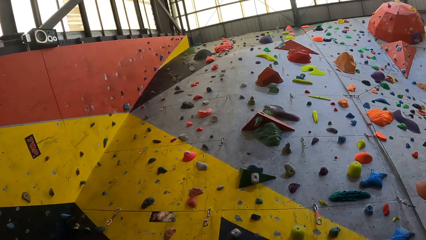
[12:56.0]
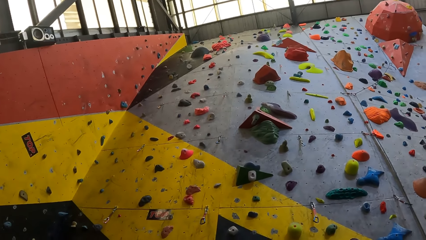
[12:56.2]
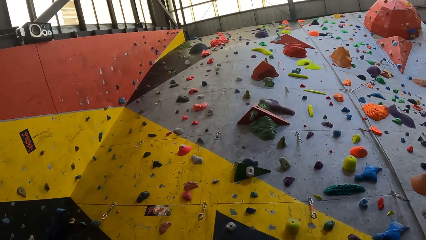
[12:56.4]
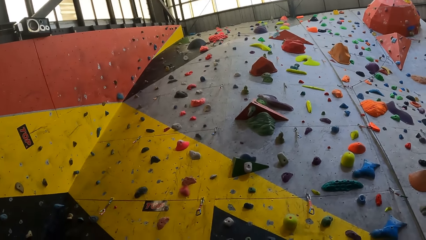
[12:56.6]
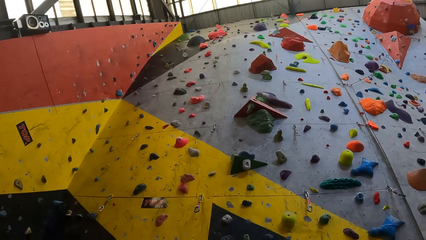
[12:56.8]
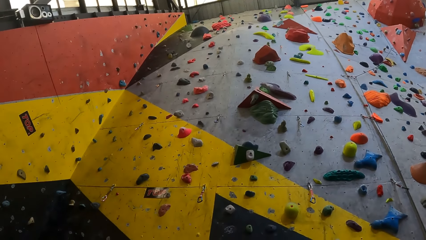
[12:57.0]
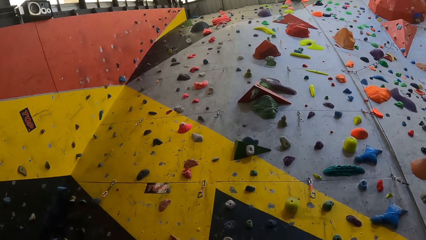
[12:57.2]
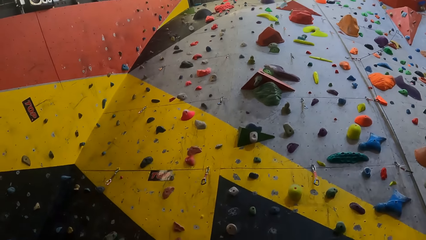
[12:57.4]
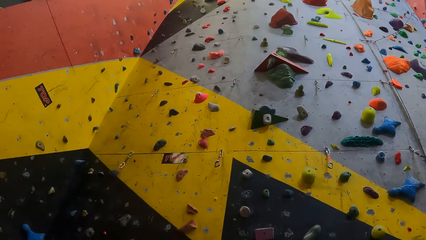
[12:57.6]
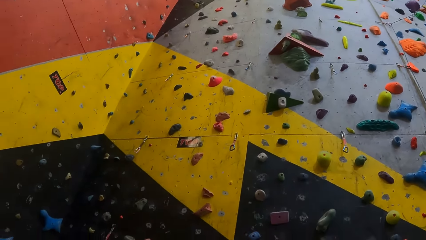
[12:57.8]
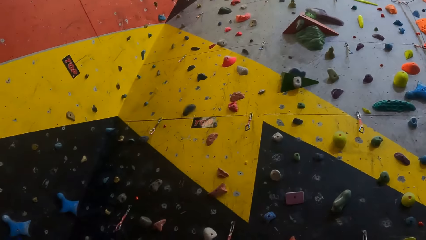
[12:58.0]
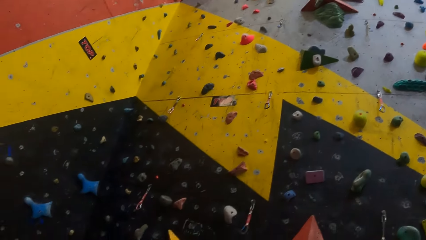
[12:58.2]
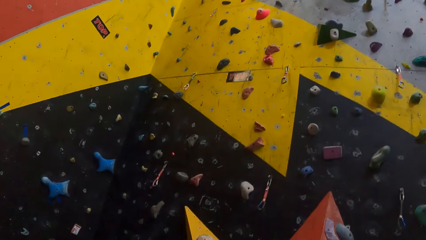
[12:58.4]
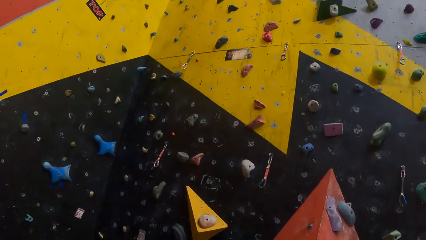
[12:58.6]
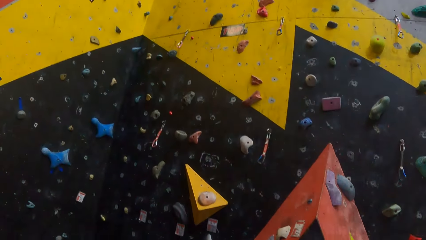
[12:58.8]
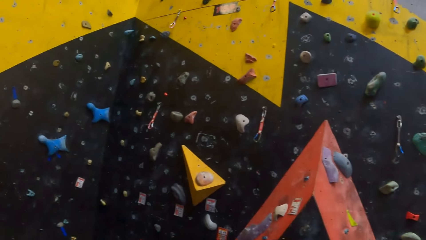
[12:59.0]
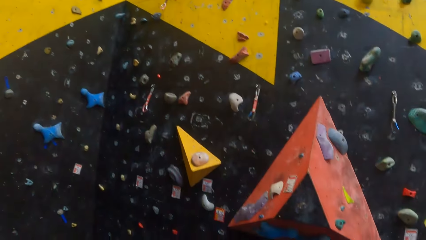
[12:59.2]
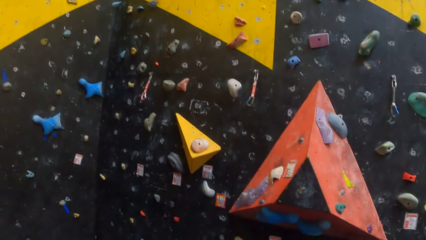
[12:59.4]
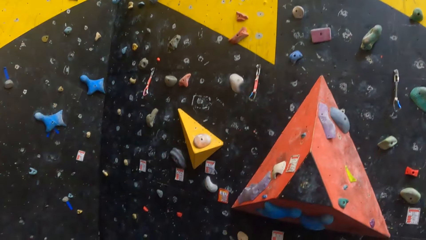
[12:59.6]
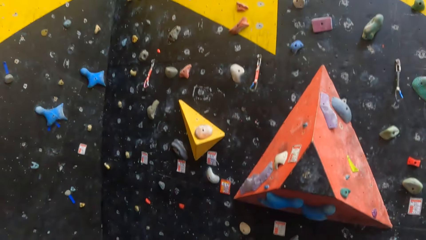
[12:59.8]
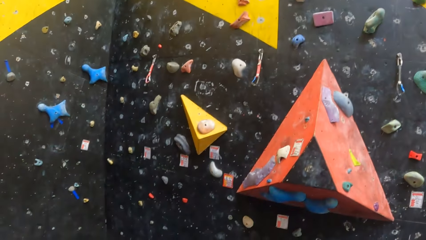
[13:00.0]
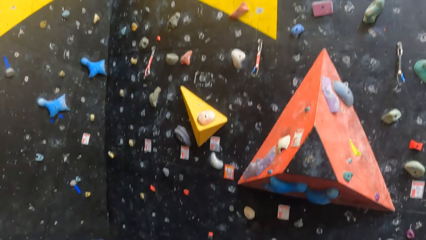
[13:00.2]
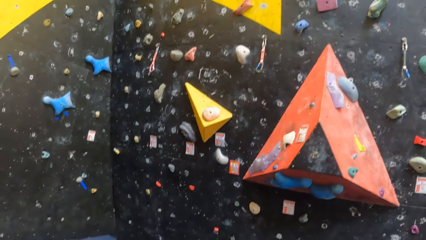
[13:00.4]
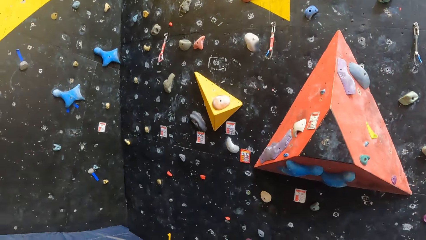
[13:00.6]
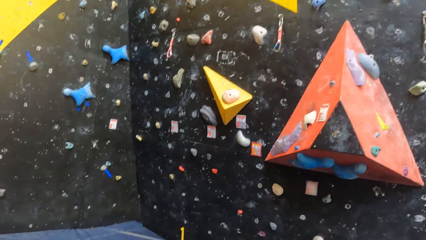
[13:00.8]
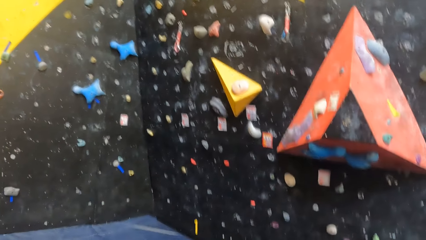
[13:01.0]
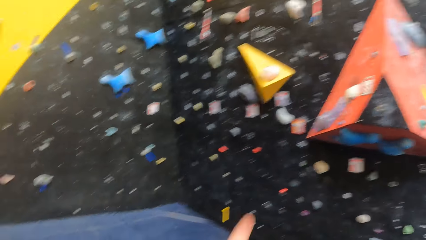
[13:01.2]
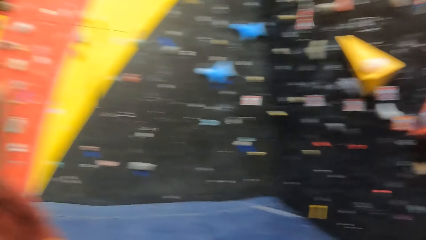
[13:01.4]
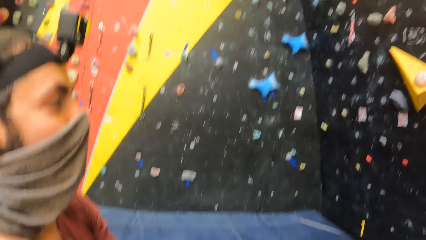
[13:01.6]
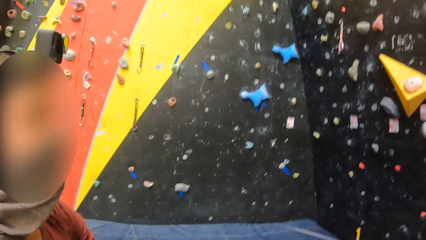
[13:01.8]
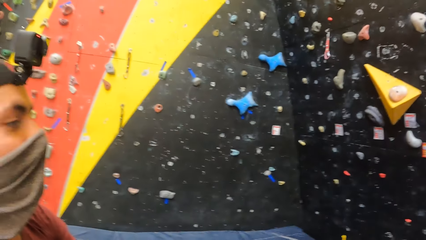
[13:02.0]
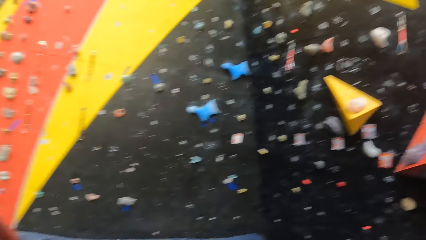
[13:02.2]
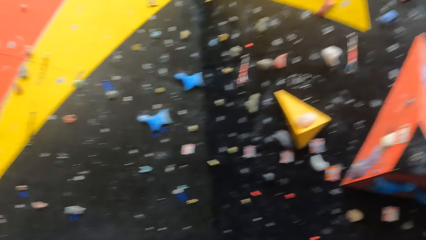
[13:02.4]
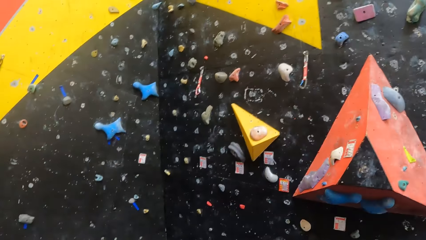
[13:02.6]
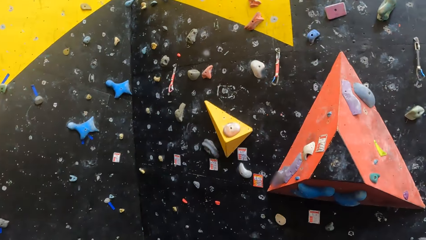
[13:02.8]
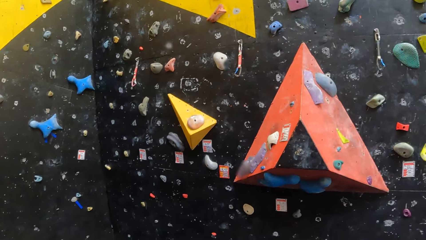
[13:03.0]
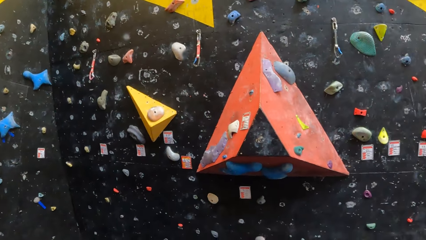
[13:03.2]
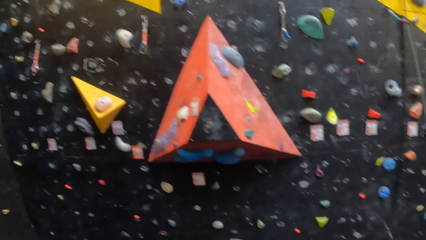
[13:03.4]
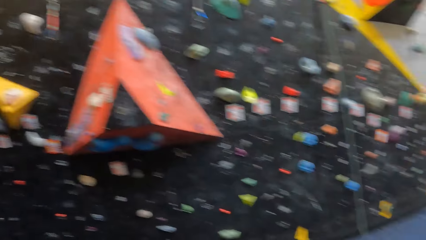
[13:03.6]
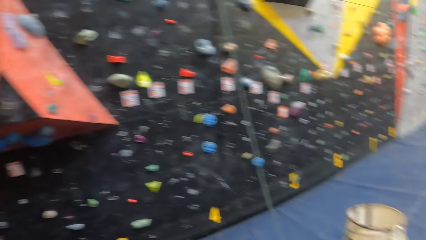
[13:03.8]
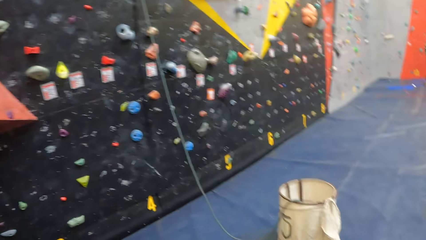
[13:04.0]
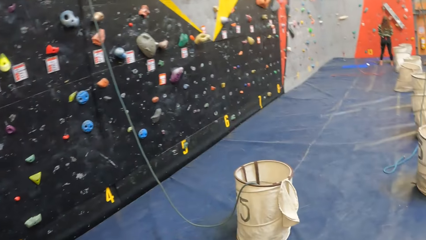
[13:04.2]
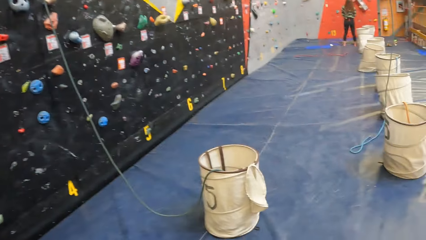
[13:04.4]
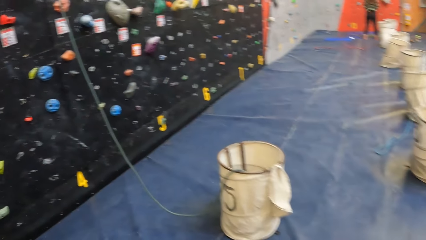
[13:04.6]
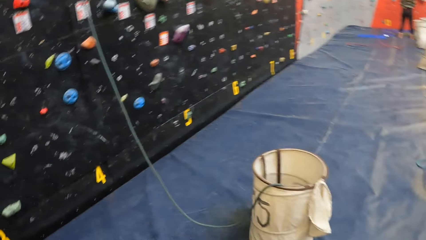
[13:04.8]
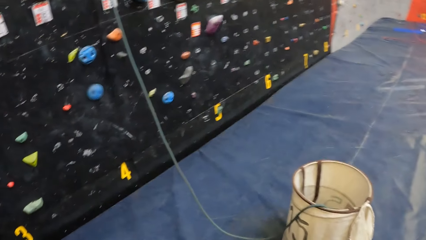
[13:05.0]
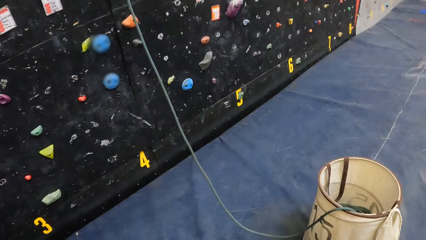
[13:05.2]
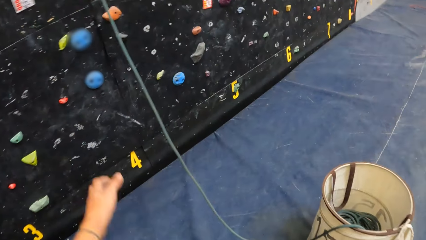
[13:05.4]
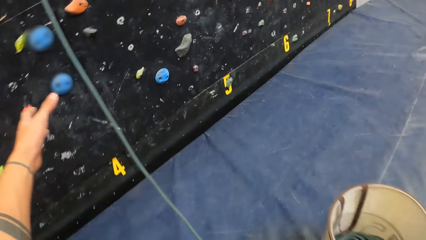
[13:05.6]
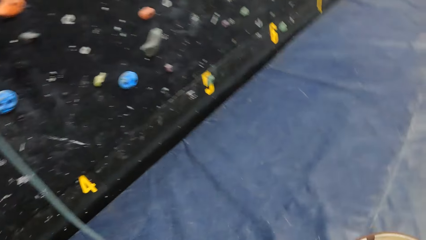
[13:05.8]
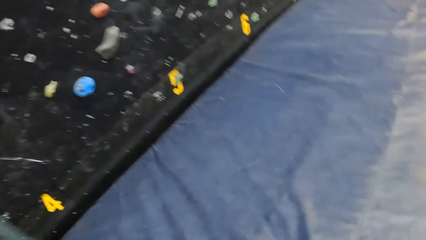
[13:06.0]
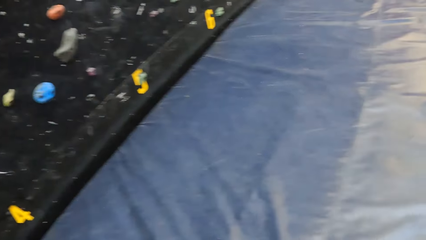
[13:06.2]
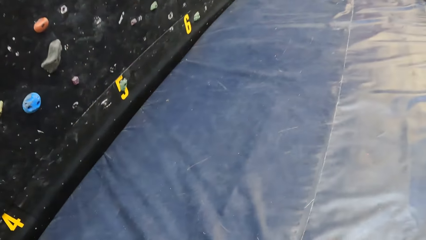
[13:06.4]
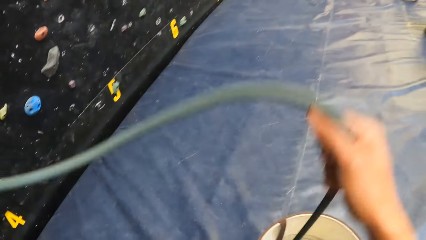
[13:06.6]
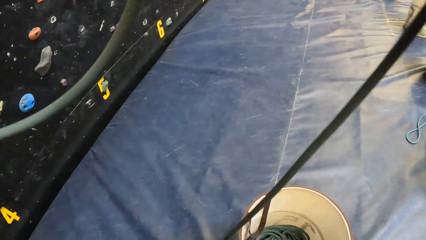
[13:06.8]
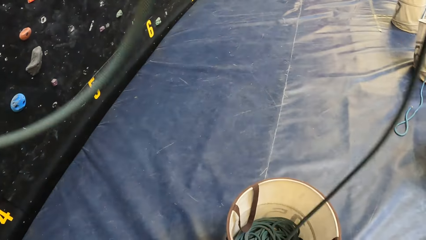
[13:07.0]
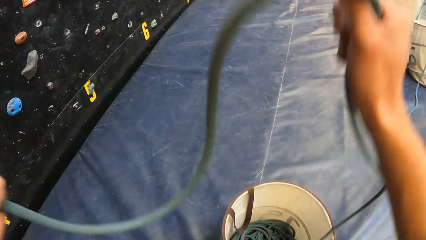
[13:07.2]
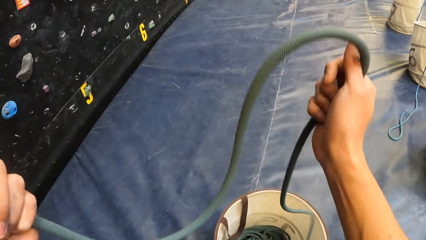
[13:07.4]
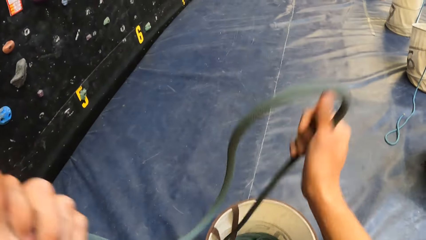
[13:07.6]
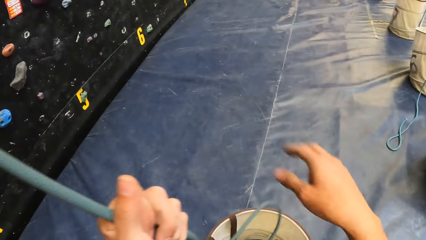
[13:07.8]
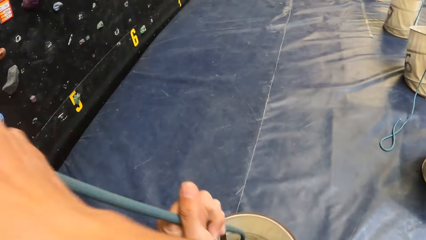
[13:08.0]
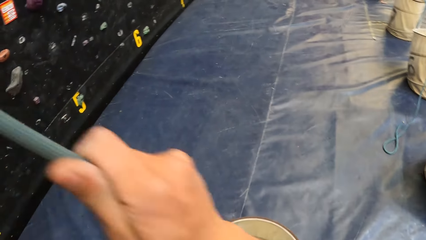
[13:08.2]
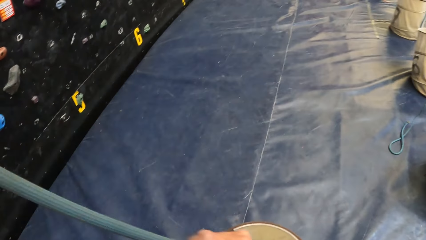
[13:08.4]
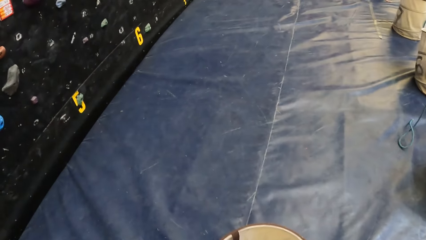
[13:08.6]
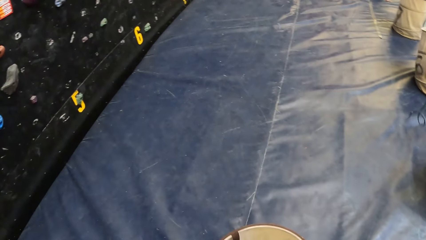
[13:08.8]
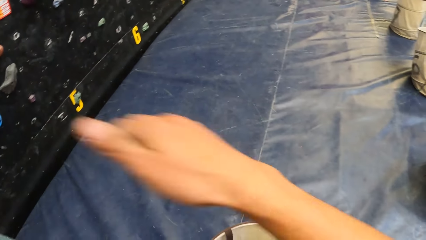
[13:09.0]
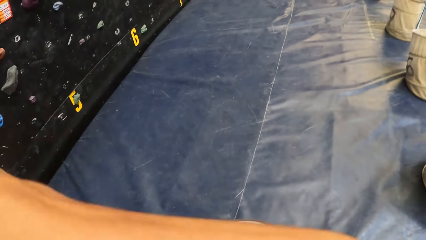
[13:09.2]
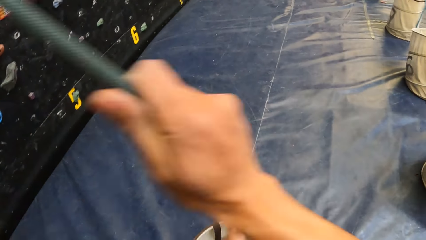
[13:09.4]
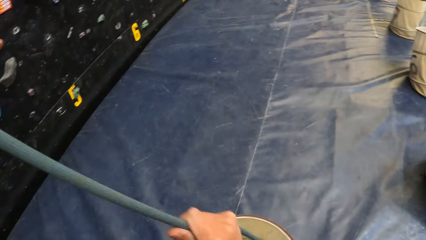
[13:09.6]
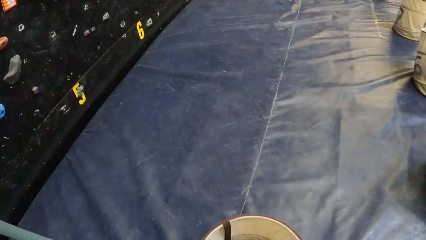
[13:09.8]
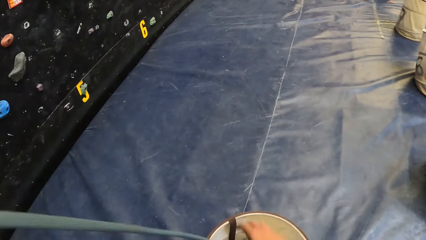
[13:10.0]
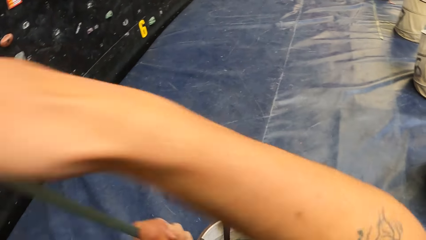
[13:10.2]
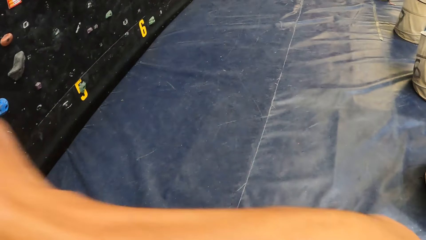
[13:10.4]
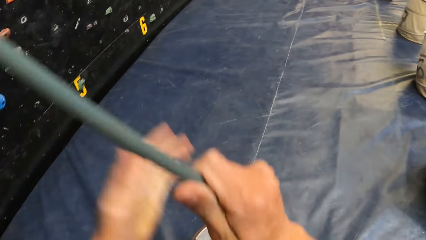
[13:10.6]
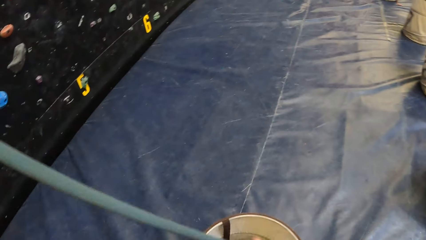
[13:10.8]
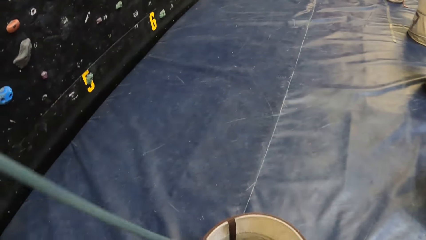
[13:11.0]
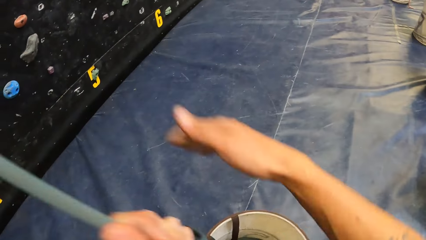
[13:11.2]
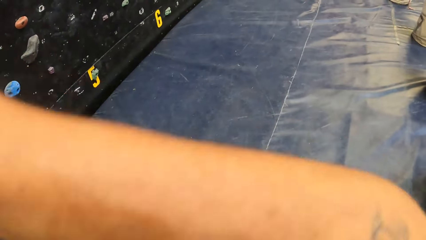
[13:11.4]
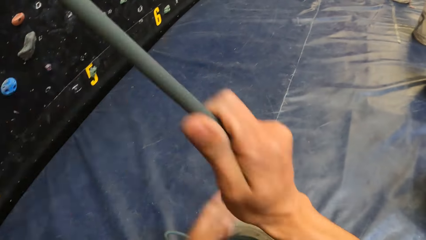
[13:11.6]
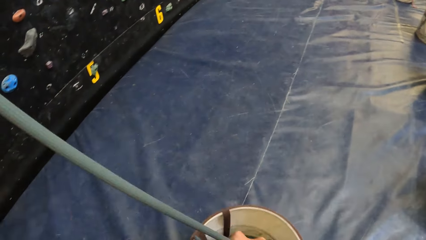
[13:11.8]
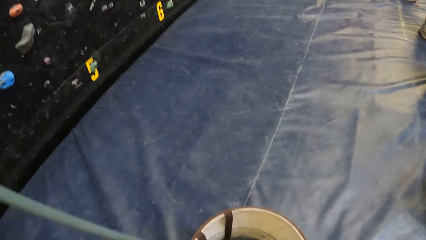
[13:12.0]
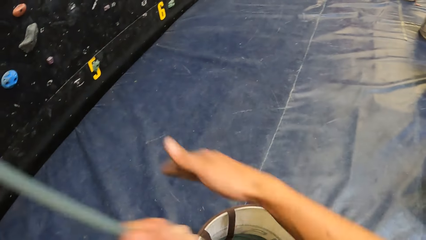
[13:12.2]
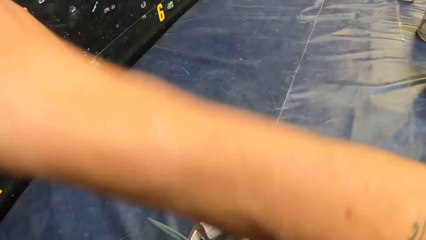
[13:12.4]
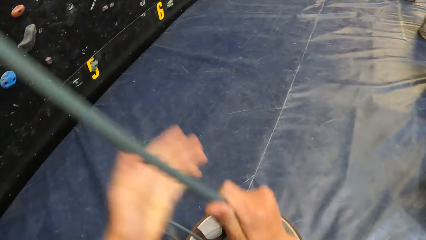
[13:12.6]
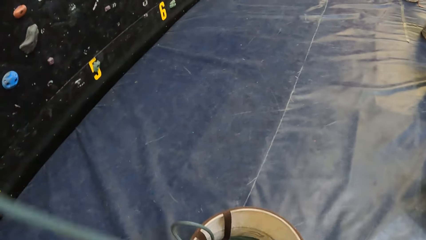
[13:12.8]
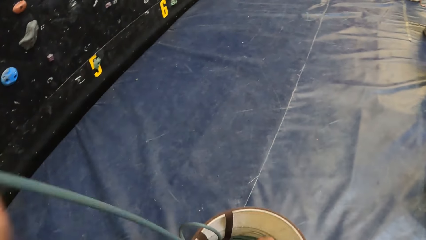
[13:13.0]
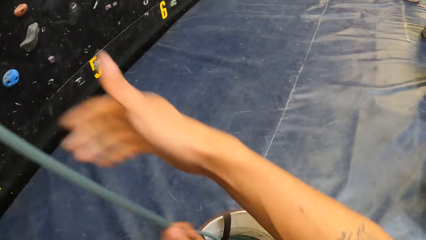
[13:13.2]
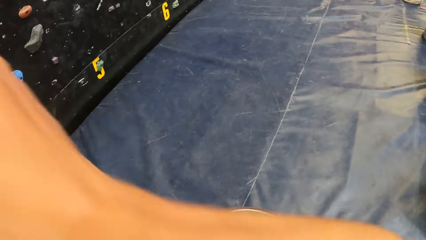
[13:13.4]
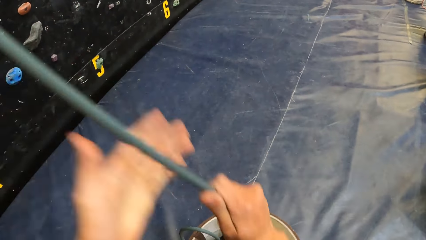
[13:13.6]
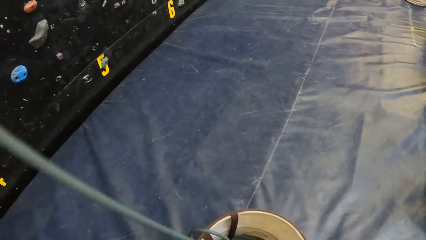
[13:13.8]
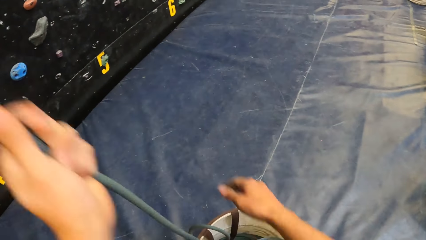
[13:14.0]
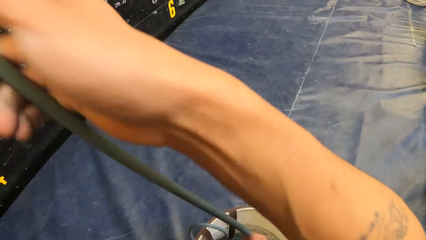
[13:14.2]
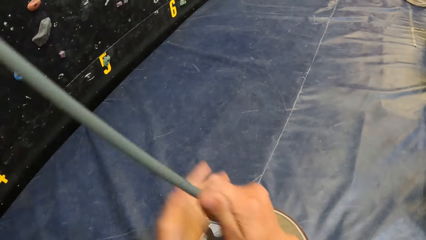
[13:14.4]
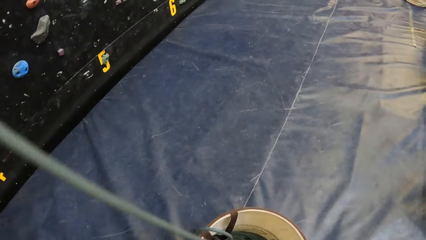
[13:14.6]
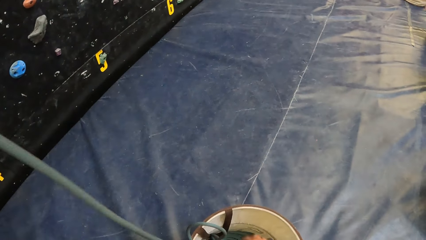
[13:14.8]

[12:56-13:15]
The camera wearer looks around. They look at the man. They look around. They pull the rope.
